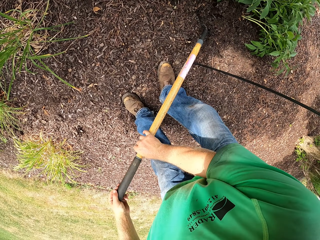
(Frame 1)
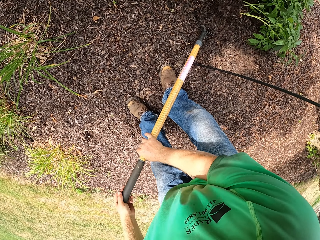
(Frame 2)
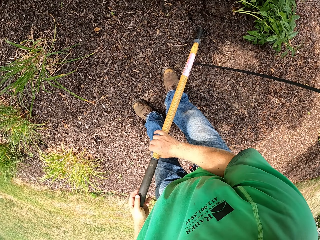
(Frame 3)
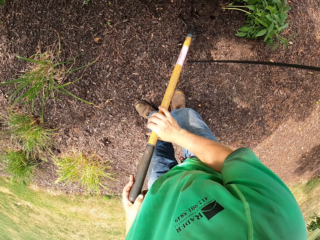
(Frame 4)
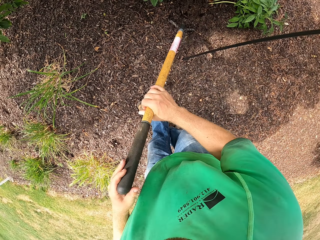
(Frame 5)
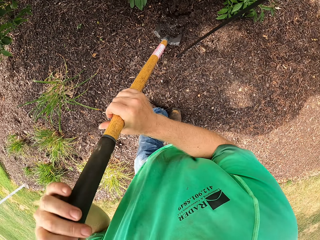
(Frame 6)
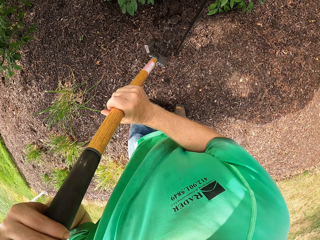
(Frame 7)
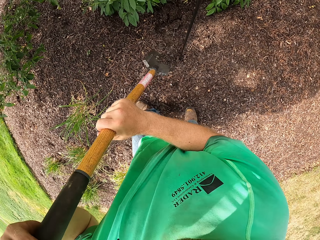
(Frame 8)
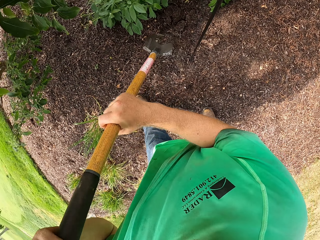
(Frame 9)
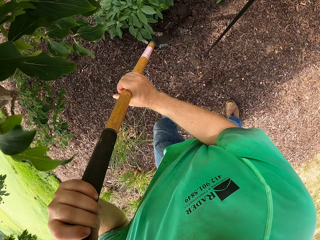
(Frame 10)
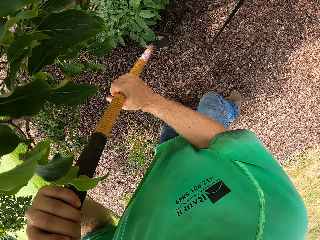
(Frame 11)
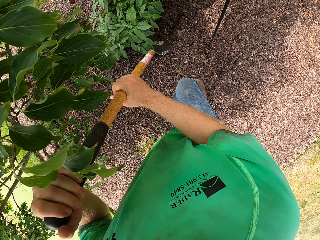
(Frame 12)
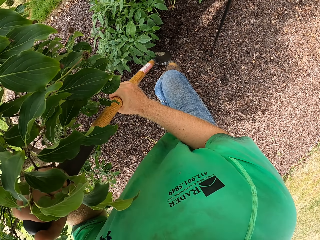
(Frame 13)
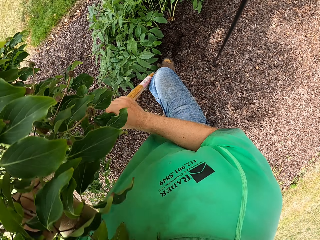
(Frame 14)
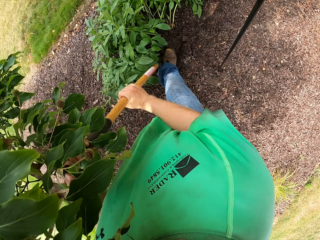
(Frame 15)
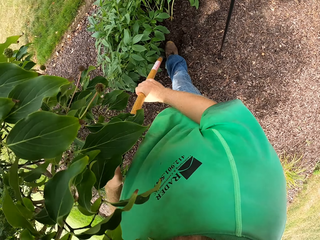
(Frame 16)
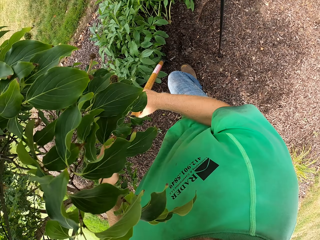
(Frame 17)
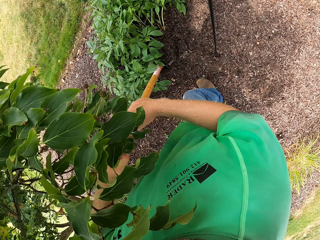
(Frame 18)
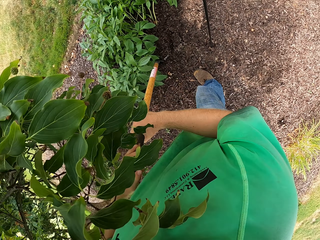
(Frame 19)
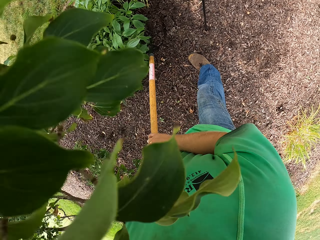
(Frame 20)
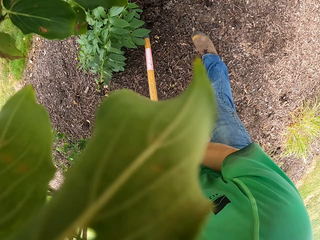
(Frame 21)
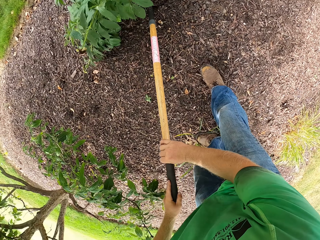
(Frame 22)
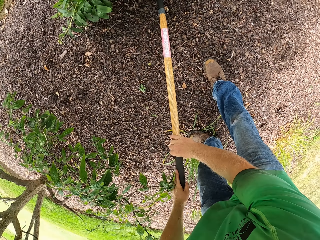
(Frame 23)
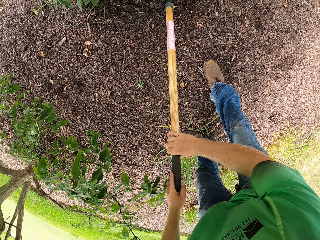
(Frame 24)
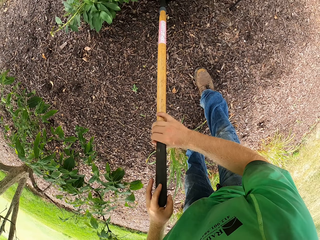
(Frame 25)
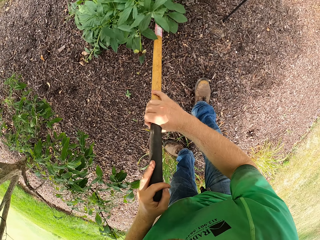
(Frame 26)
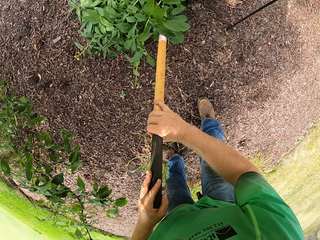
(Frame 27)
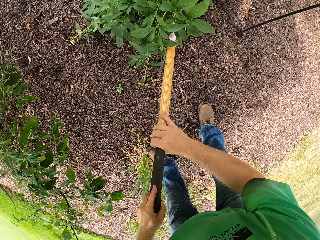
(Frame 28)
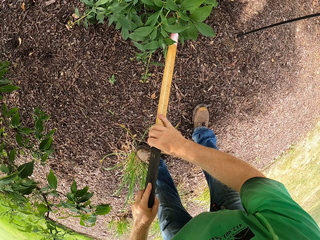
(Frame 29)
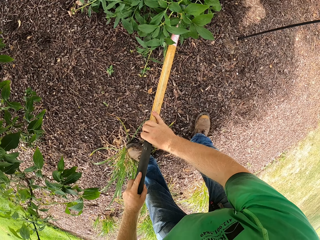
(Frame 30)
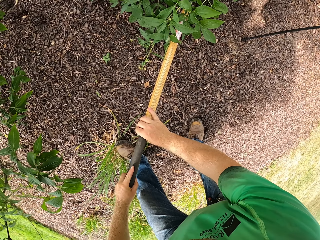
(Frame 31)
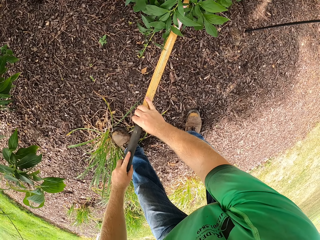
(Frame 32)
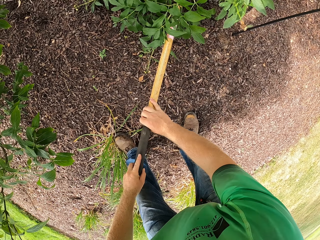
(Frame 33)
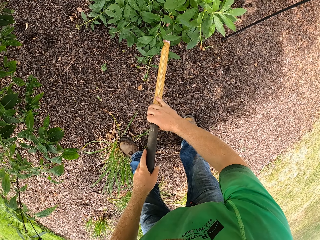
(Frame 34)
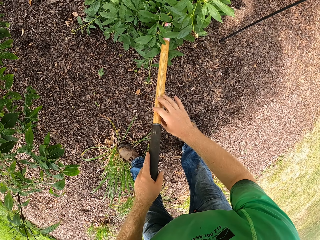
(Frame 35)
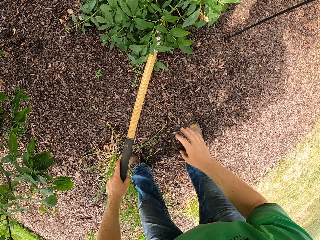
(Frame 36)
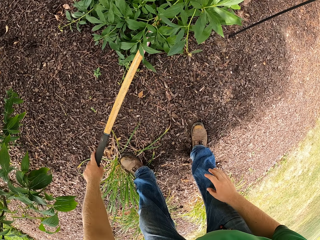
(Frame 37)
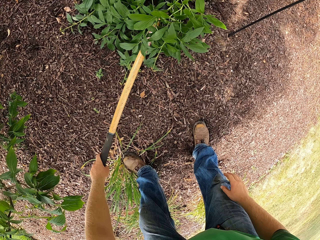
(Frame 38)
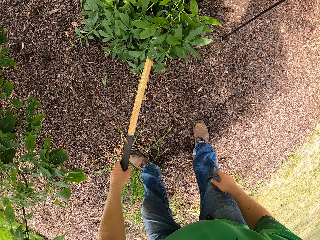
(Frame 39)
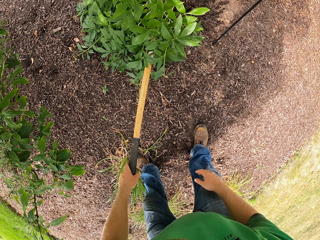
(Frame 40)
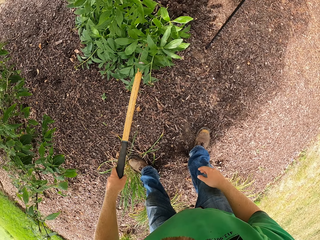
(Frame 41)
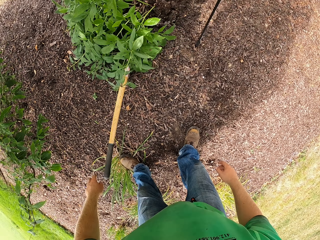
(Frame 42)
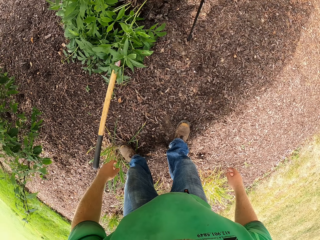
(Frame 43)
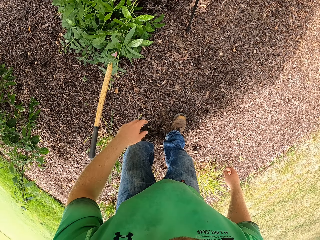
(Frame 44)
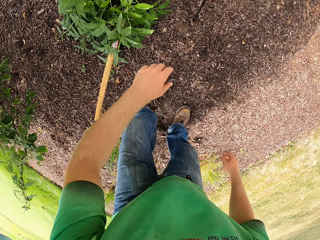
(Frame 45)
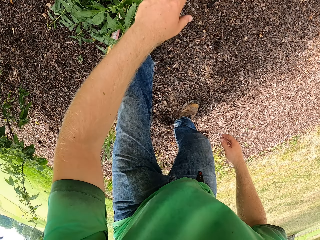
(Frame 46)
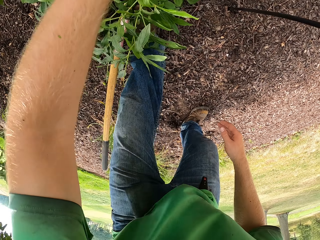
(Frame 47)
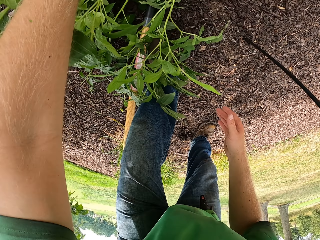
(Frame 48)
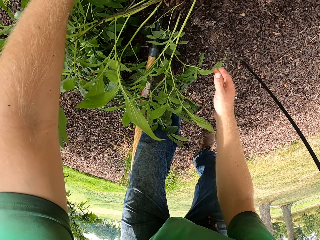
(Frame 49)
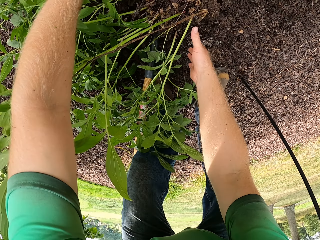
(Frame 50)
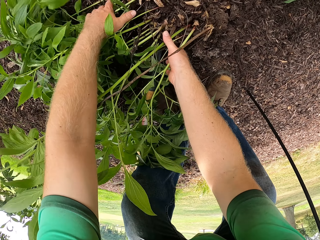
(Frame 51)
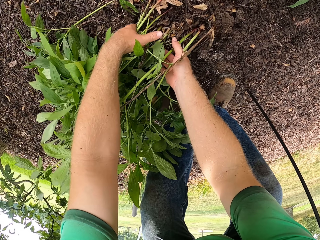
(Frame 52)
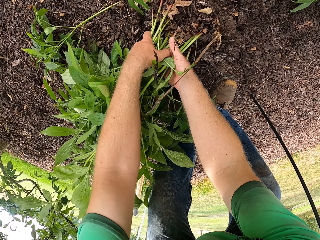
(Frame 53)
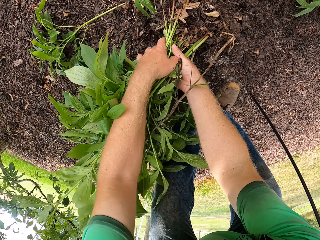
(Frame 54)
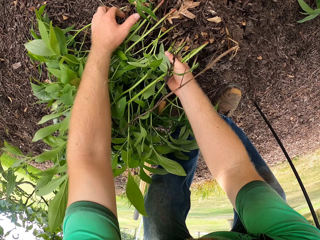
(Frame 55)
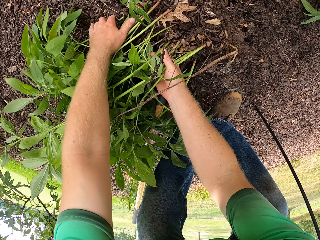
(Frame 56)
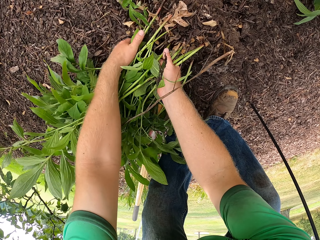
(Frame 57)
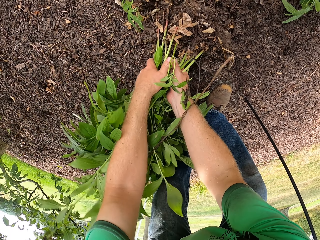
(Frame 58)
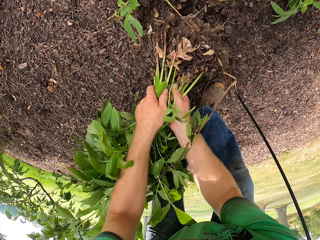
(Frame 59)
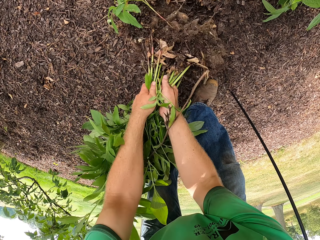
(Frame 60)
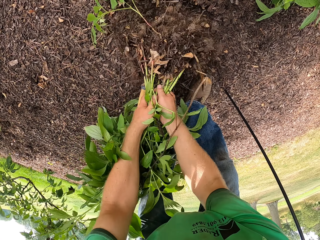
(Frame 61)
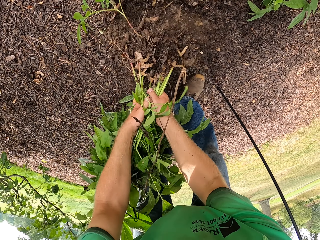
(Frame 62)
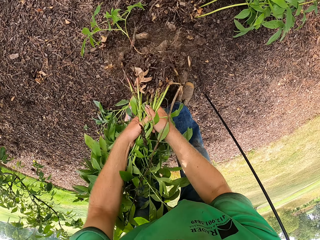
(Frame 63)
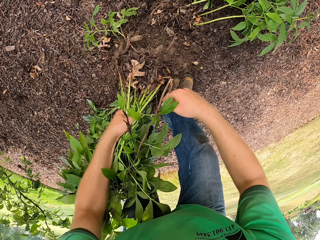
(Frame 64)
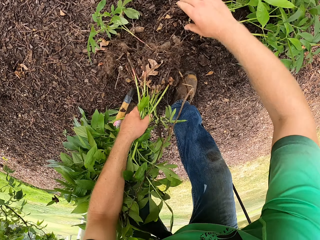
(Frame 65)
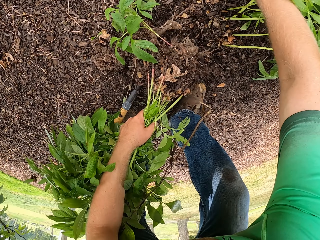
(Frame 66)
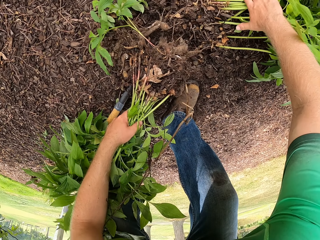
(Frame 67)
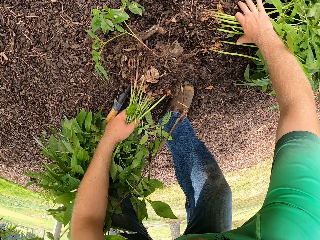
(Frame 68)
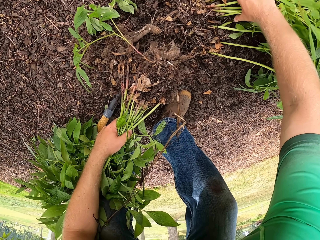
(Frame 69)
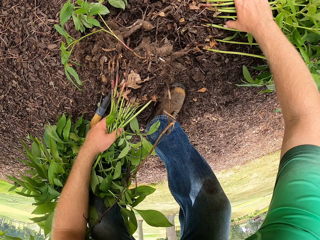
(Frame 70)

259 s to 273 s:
The camera wearer lifts the shovel in his hands from the ground. He places the shovel in his hands on the ground. He pushes the shovel into the ground with his right leg. He digs the ground with the shovel in his hands. He moves the plant with his hands. He uproots the plant from the ground with both hands. He holds the plant with his left hand. He uproots the plant from the ground with both hands. He hits the plant on the ground with both hands. He holds the plant with his right hand.
